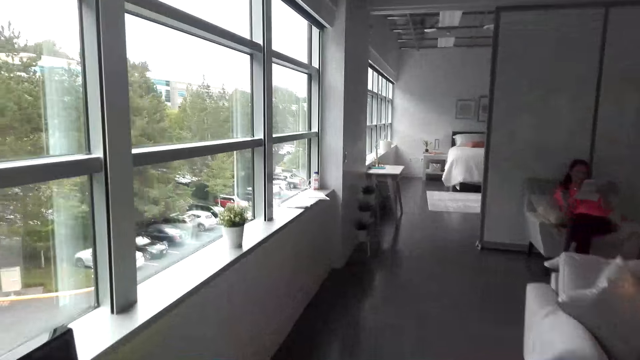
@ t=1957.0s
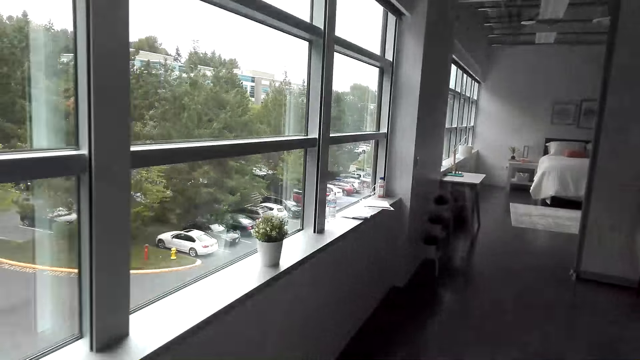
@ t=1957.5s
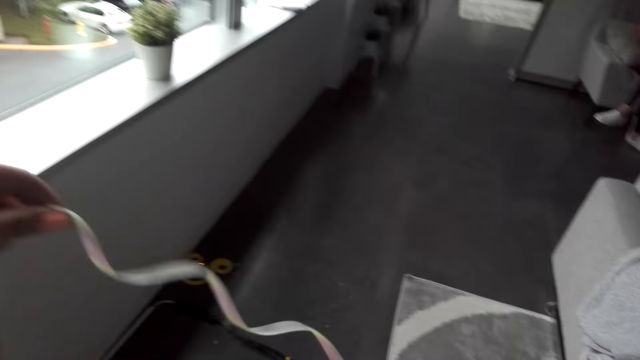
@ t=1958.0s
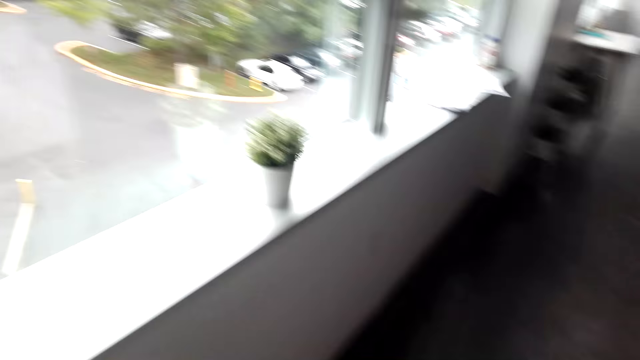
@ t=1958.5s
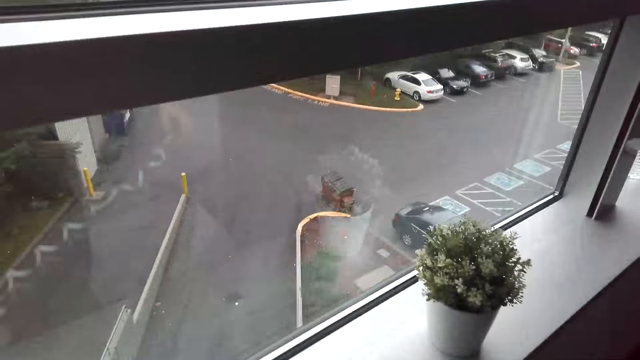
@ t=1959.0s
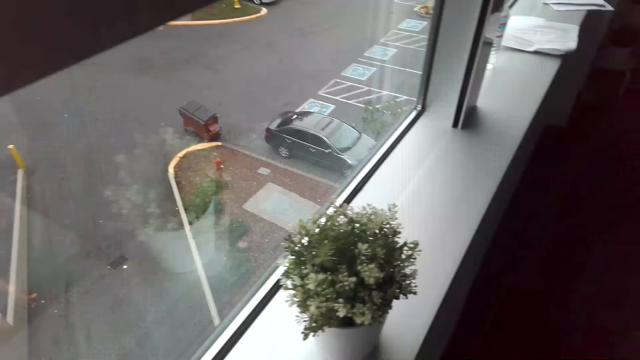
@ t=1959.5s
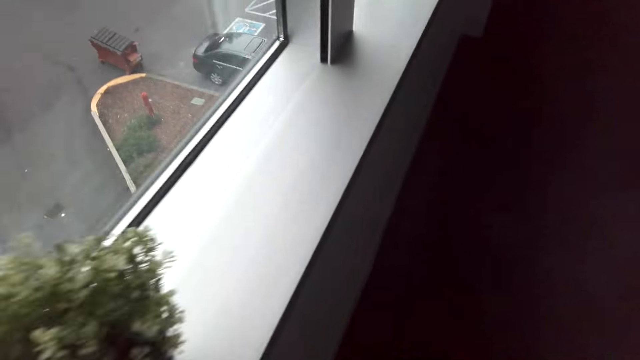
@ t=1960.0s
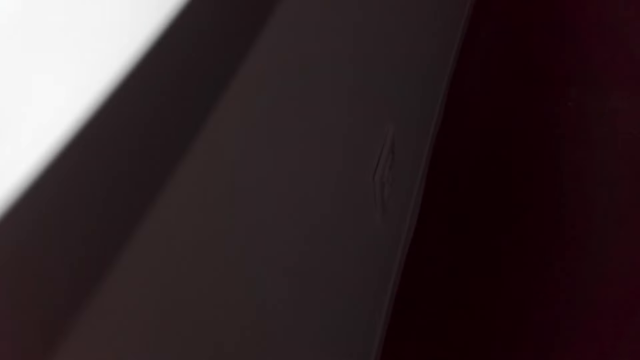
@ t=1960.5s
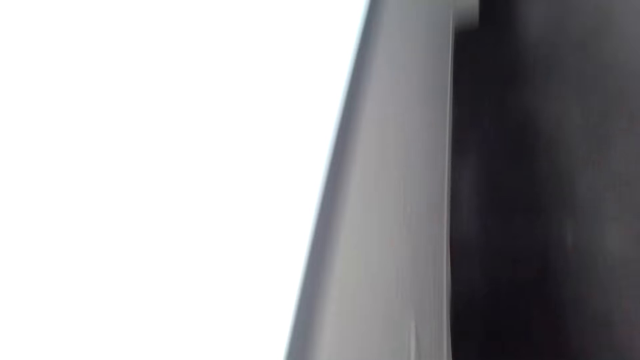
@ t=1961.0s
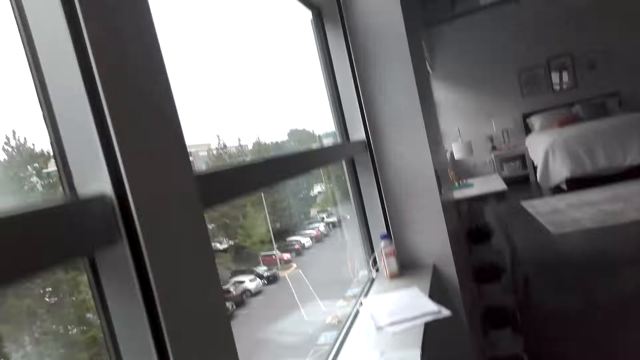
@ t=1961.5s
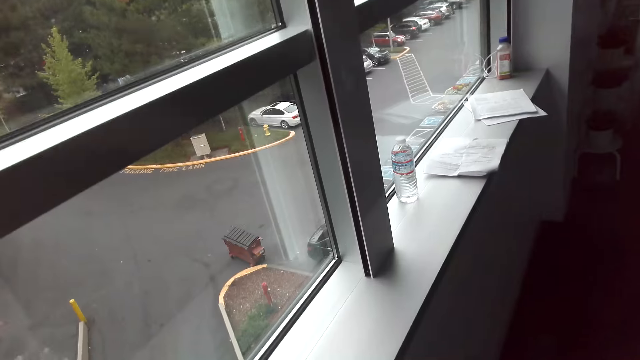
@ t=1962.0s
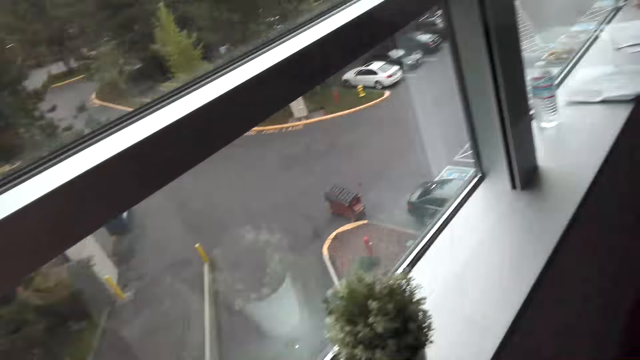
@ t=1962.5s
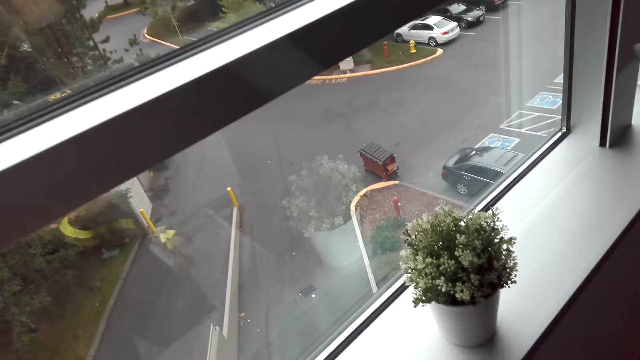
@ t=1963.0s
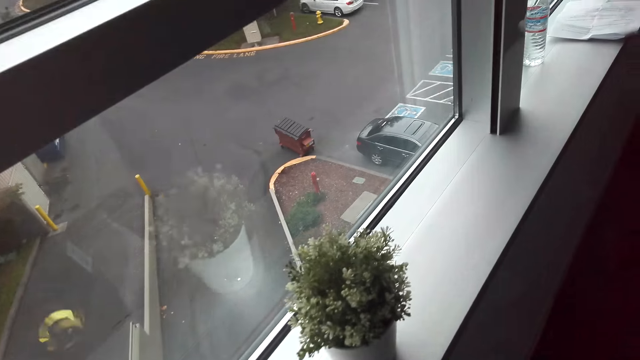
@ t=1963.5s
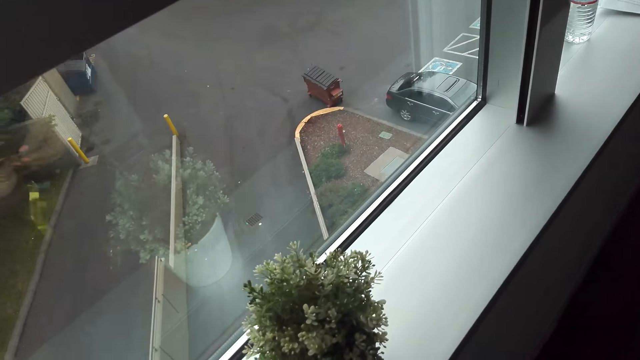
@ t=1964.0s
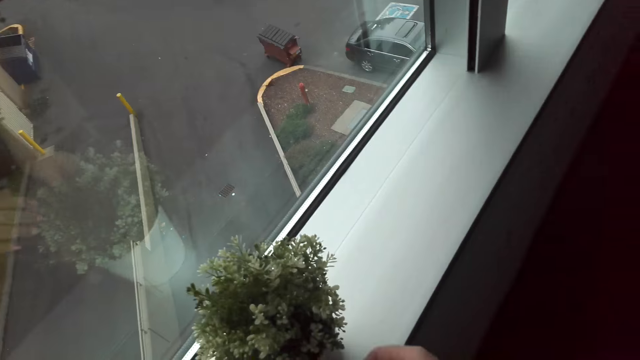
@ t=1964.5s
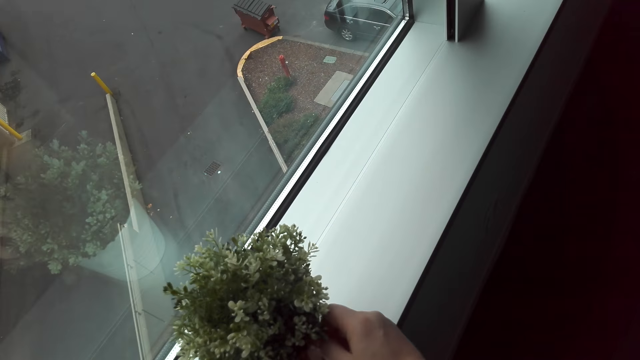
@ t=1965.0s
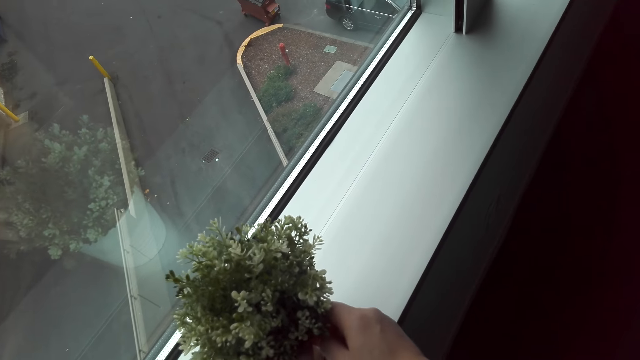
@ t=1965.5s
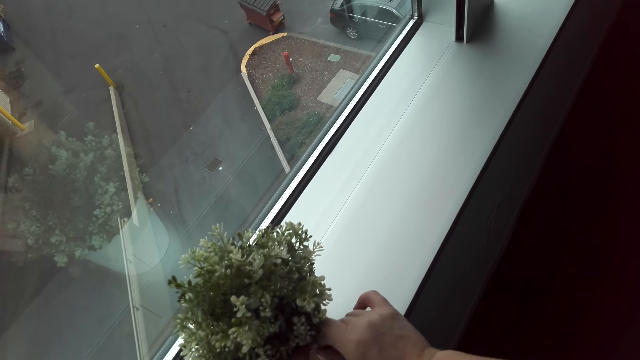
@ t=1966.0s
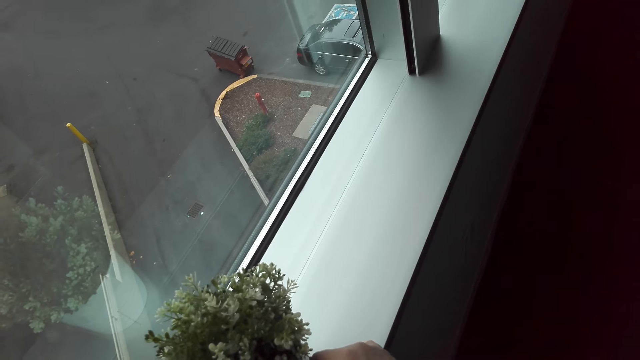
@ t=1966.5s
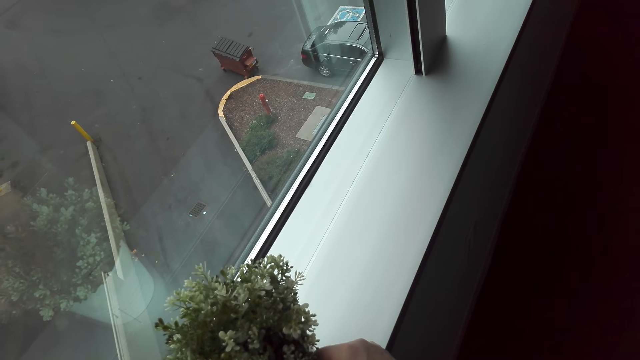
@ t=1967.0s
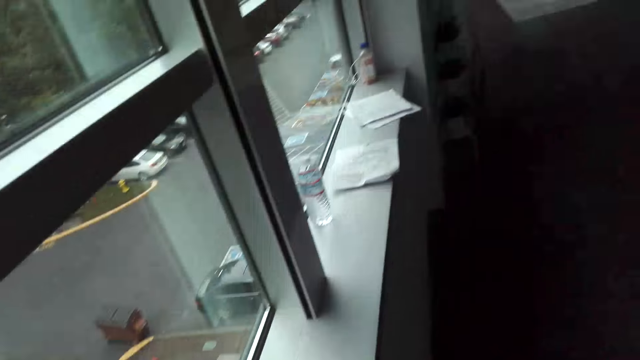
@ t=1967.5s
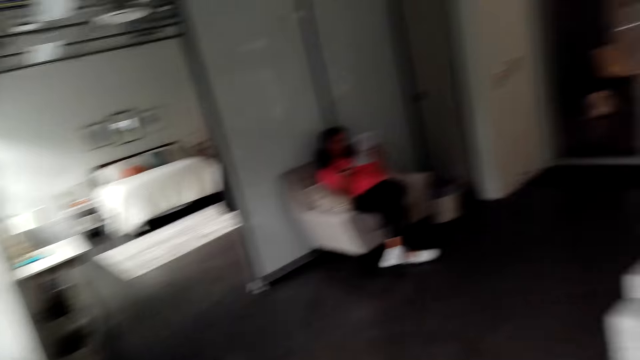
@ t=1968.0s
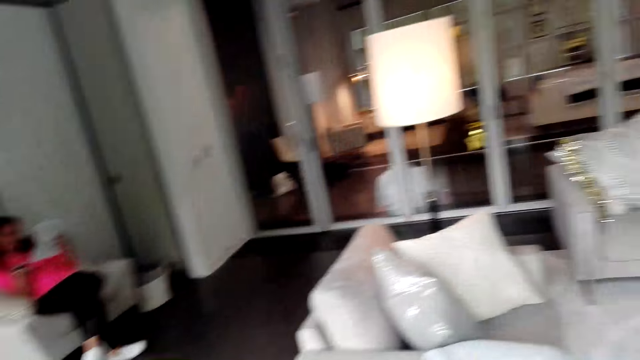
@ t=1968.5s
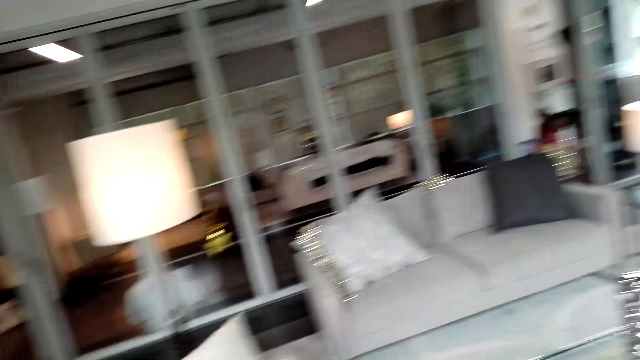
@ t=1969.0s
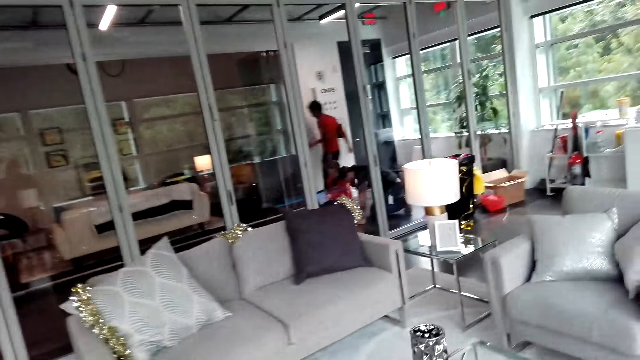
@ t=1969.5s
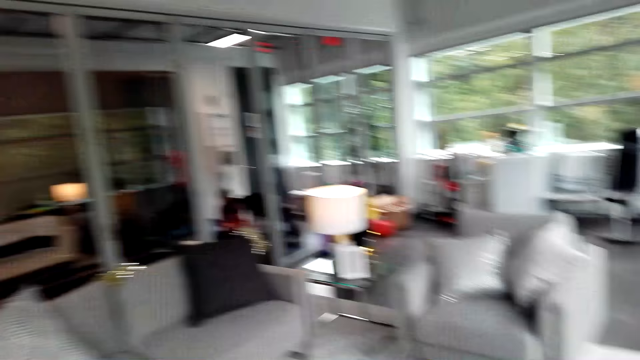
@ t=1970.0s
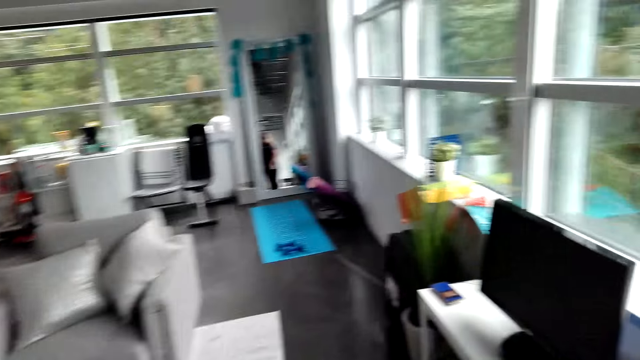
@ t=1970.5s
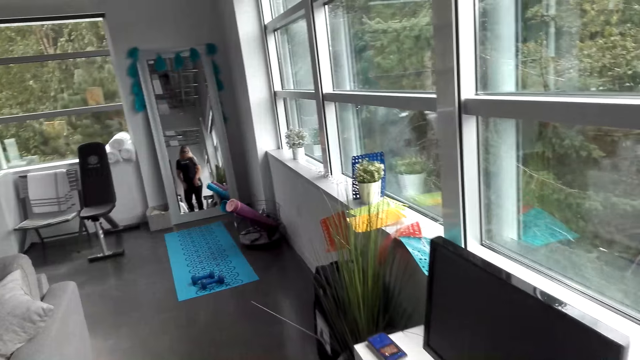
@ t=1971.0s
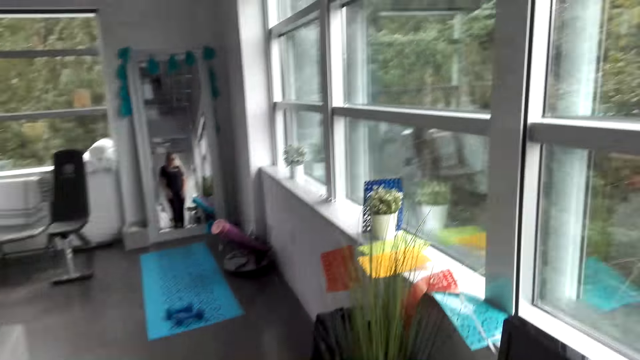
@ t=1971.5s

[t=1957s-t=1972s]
The camera wearer fixes the decoration materials on the house plant. They decorate a vessel. They walk in the room.

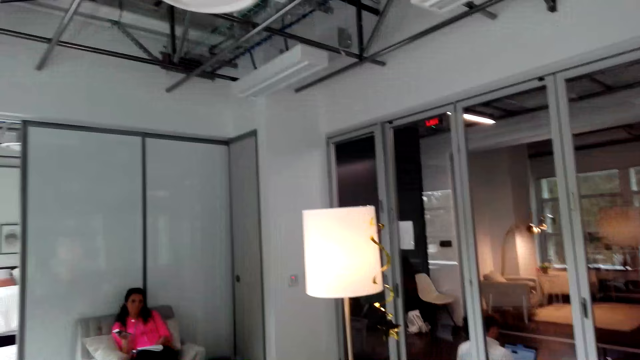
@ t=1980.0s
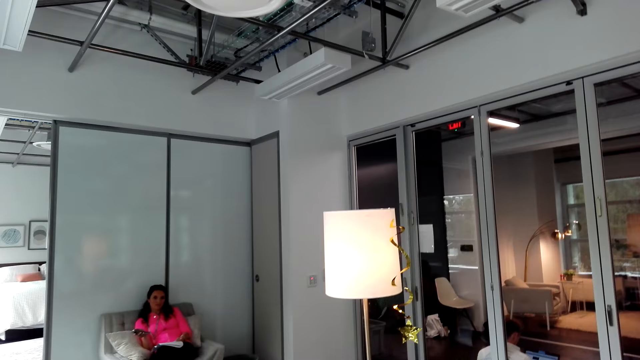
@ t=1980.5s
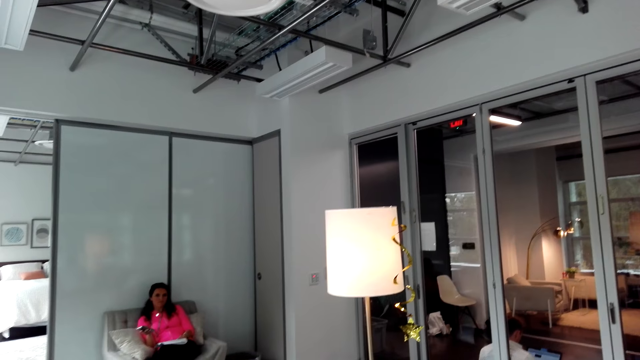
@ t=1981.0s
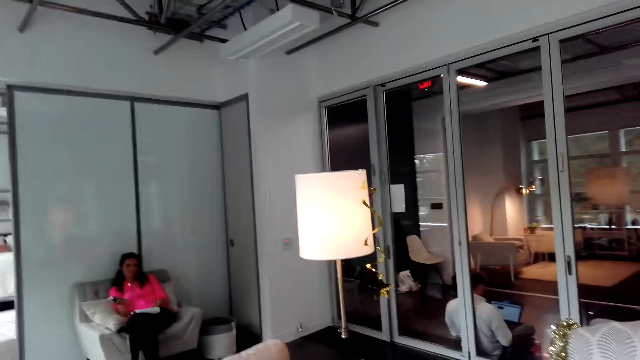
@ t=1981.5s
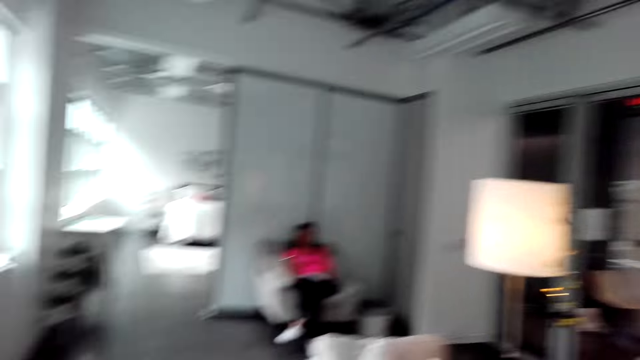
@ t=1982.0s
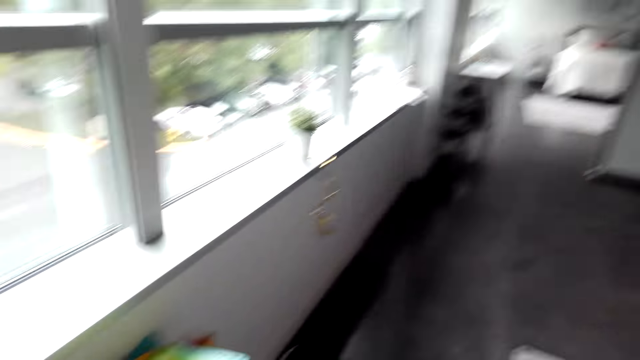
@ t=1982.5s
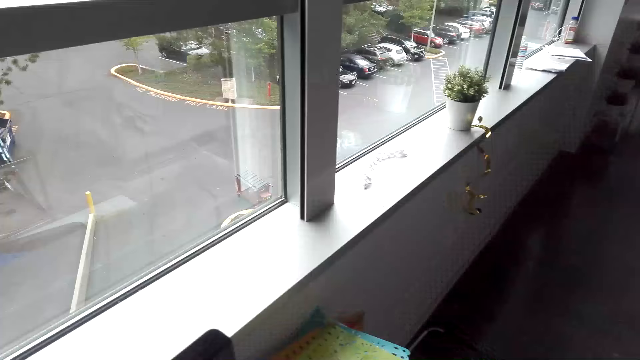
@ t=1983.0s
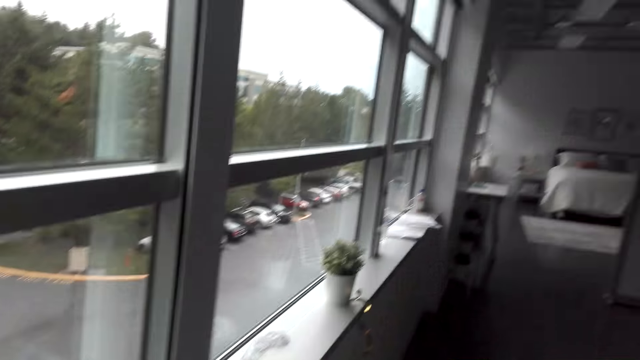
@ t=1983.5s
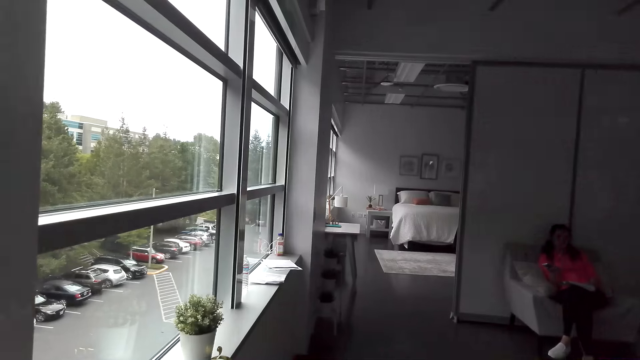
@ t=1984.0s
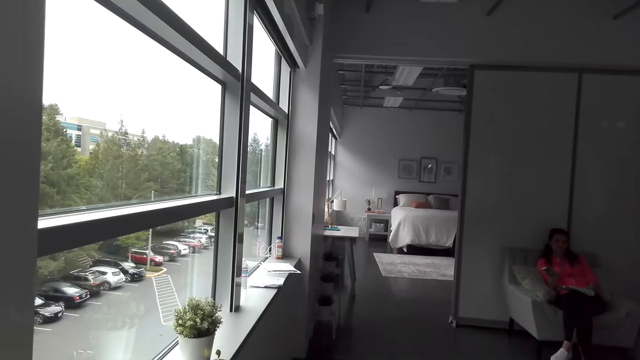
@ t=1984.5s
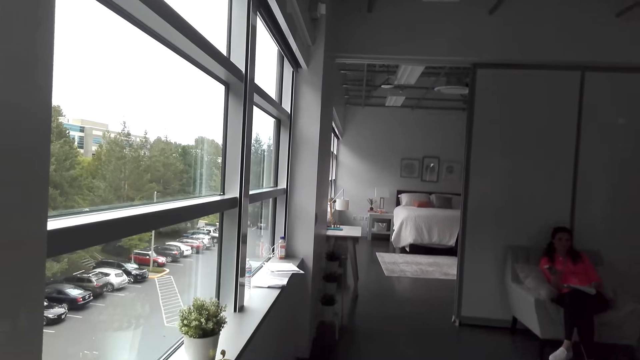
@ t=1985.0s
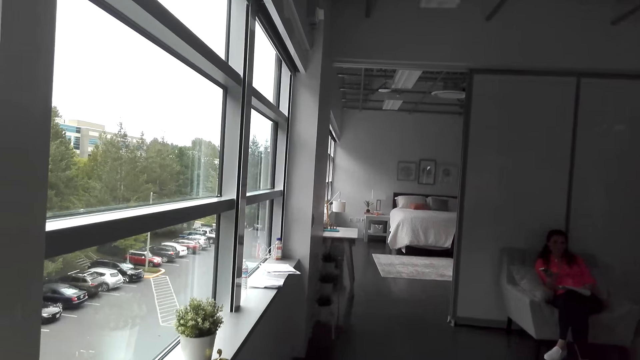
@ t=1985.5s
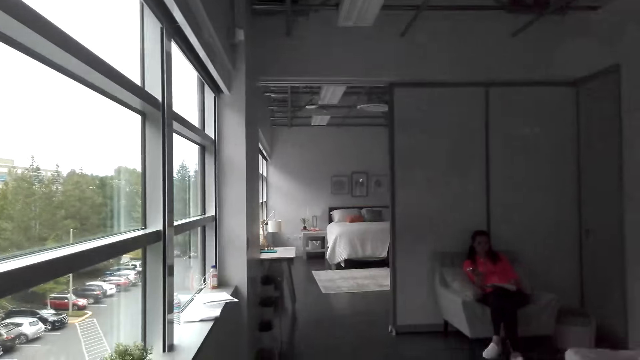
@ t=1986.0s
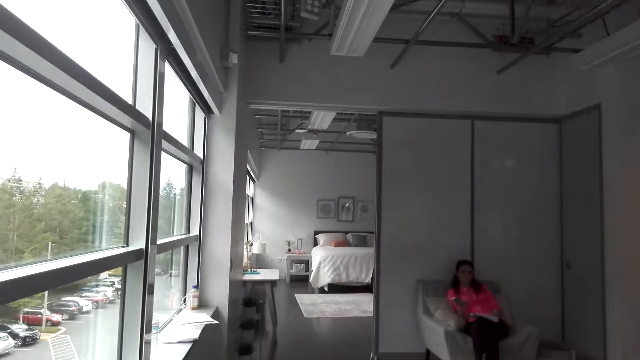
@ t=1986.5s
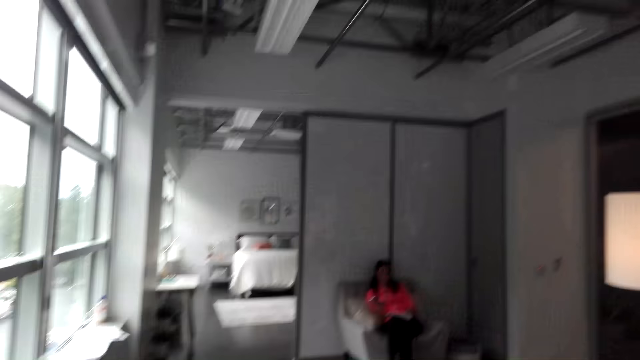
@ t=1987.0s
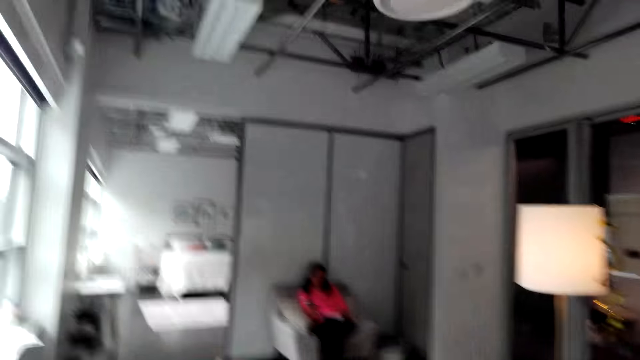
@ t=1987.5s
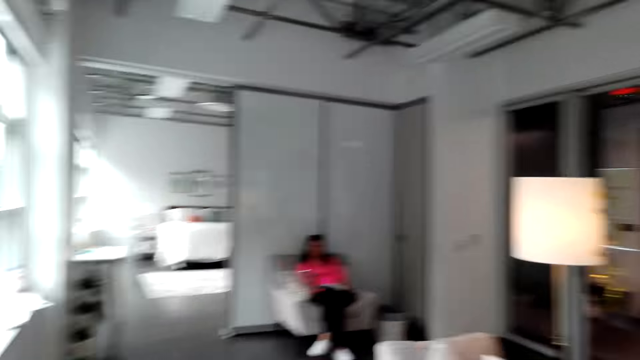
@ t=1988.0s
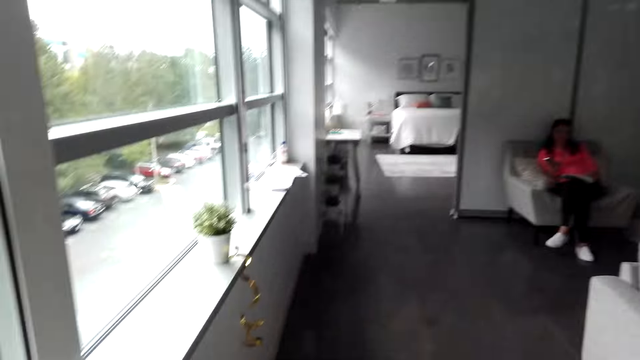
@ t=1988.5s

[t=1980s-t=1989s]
A person sits on the couch.
